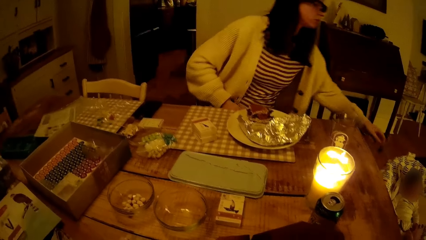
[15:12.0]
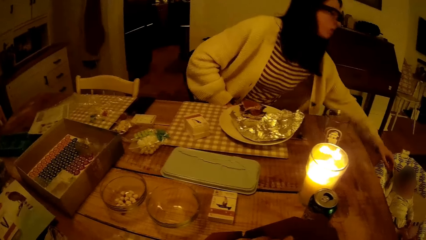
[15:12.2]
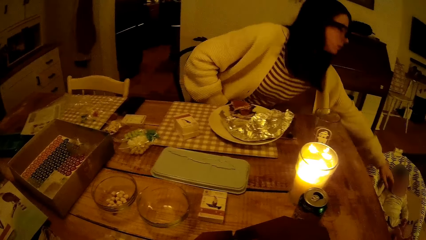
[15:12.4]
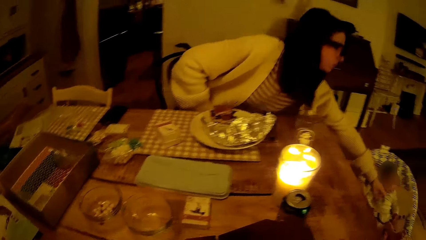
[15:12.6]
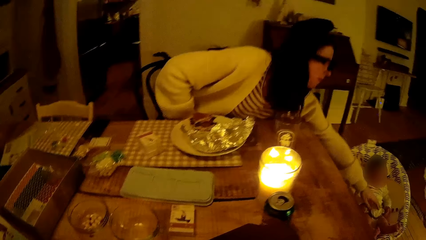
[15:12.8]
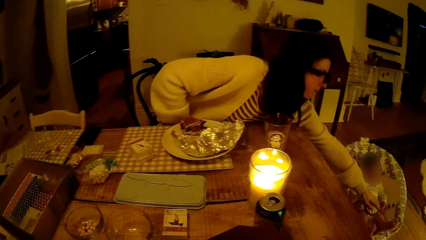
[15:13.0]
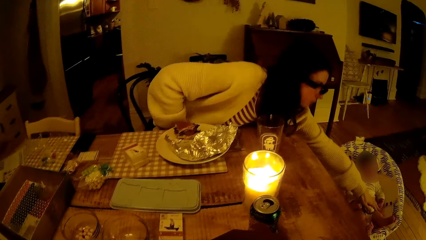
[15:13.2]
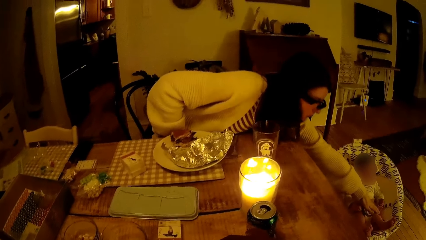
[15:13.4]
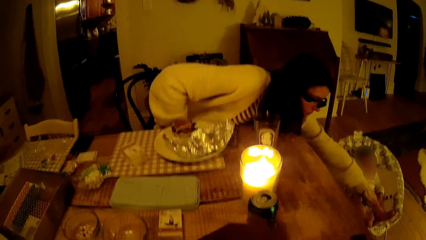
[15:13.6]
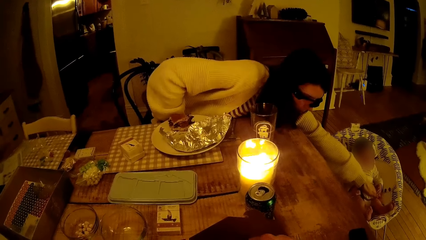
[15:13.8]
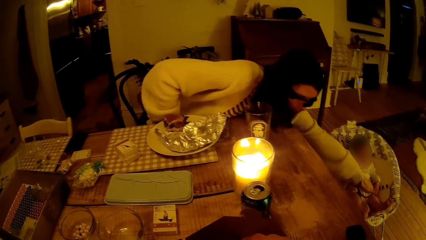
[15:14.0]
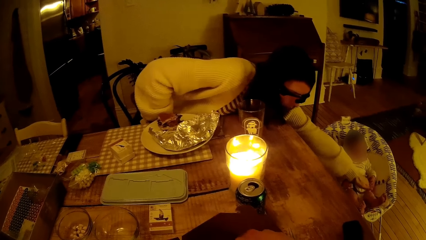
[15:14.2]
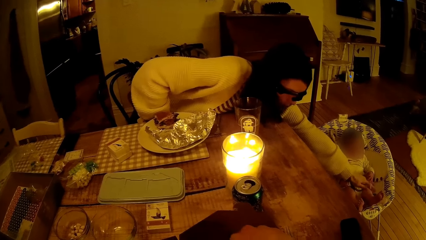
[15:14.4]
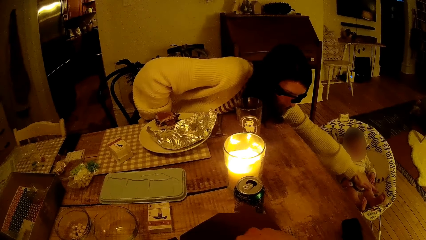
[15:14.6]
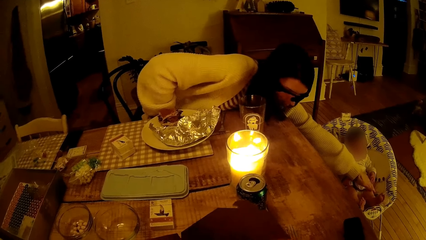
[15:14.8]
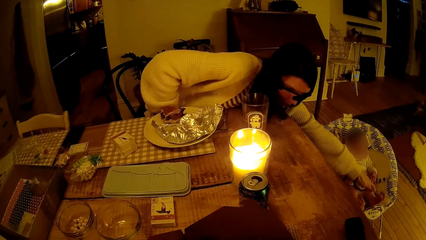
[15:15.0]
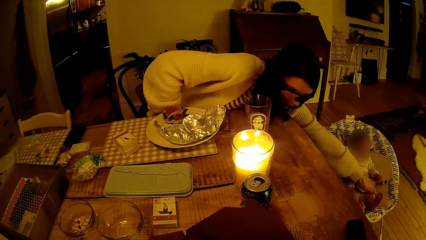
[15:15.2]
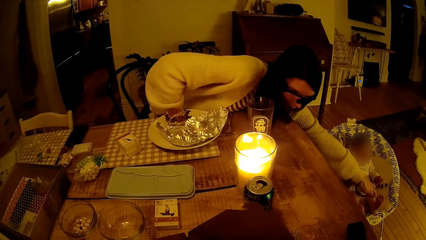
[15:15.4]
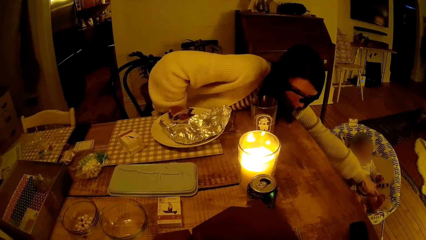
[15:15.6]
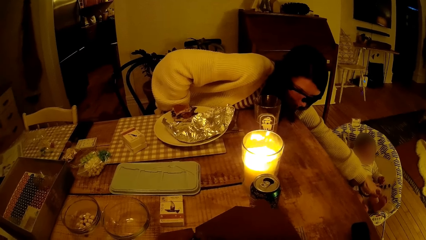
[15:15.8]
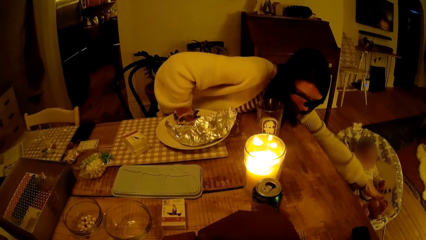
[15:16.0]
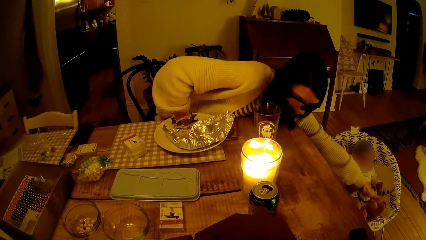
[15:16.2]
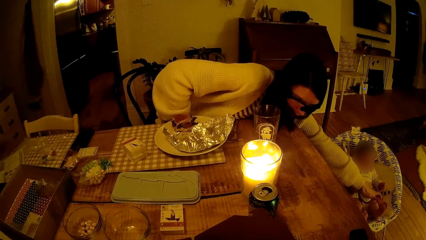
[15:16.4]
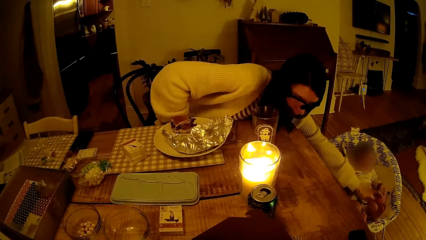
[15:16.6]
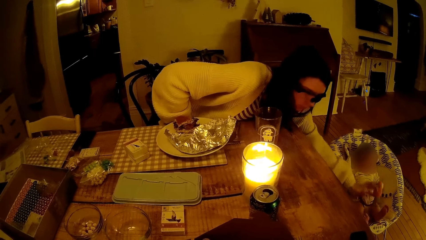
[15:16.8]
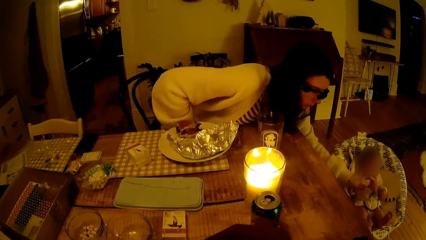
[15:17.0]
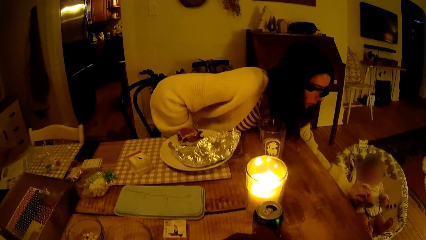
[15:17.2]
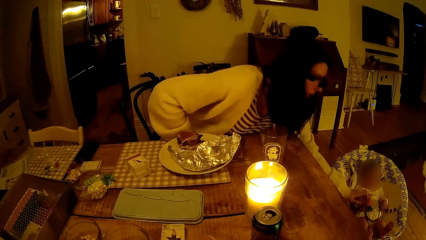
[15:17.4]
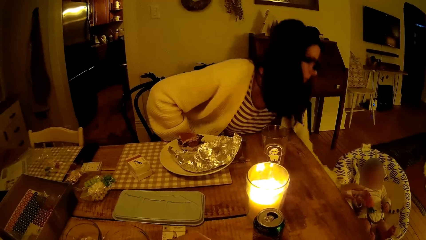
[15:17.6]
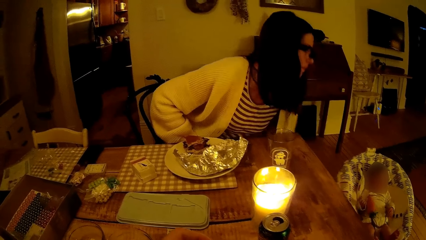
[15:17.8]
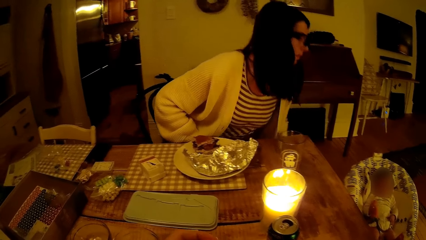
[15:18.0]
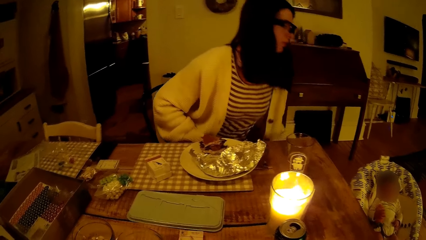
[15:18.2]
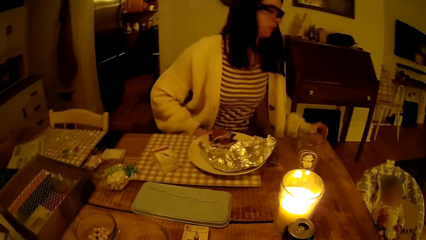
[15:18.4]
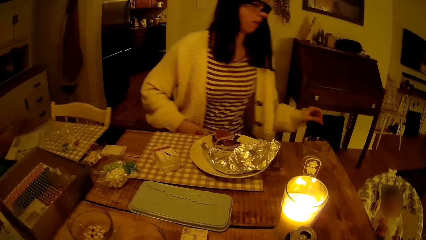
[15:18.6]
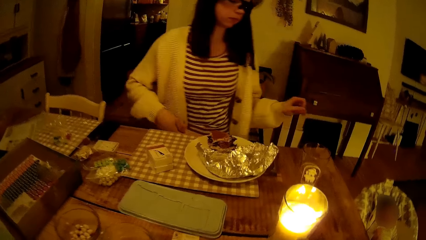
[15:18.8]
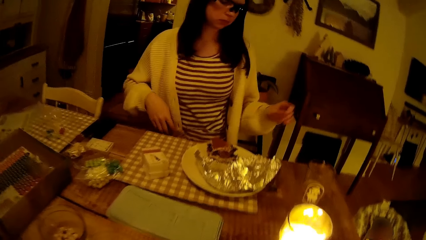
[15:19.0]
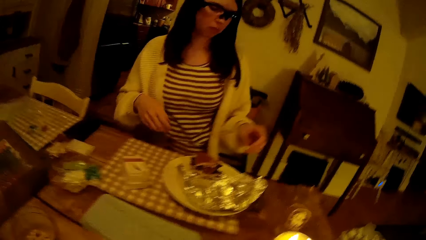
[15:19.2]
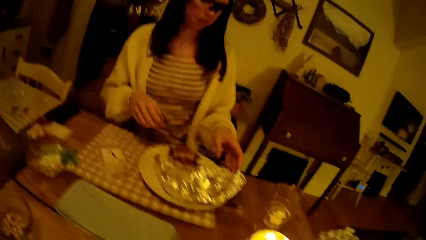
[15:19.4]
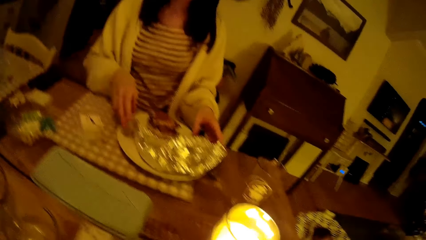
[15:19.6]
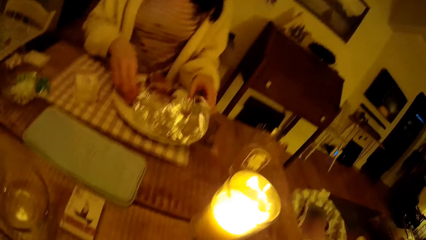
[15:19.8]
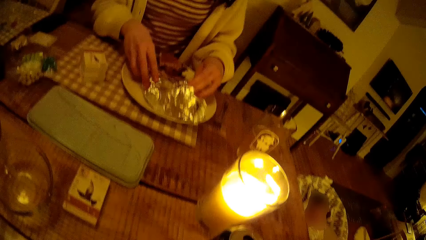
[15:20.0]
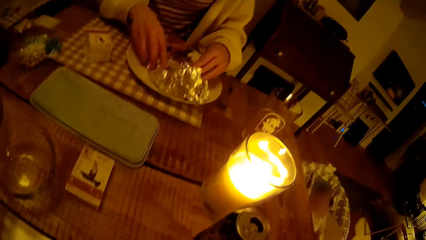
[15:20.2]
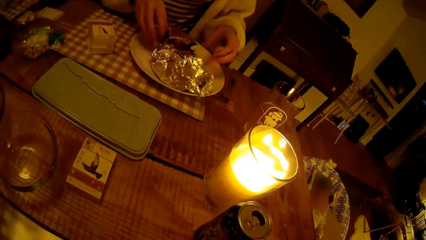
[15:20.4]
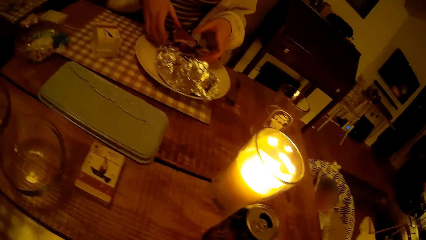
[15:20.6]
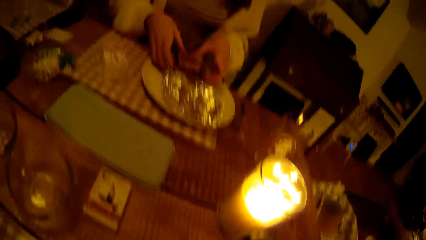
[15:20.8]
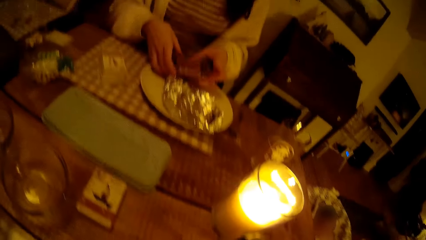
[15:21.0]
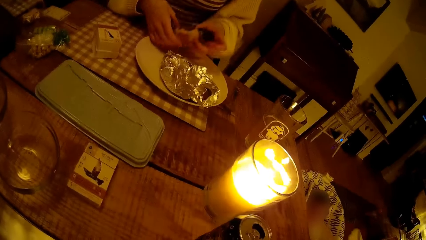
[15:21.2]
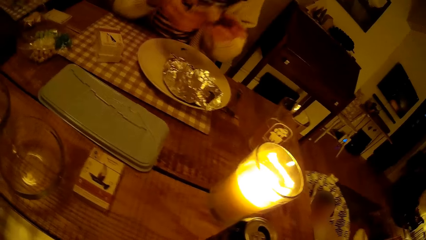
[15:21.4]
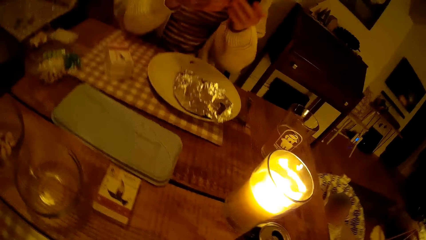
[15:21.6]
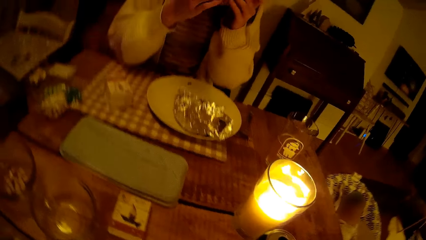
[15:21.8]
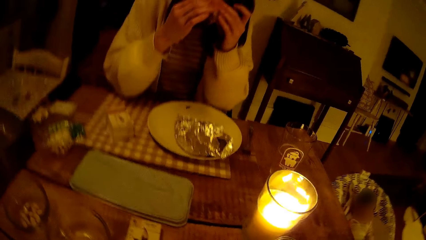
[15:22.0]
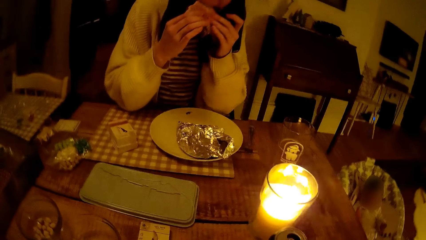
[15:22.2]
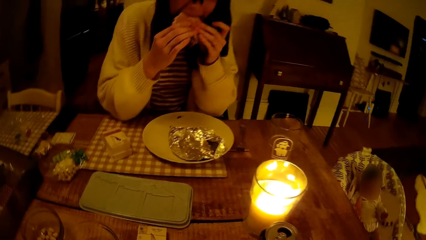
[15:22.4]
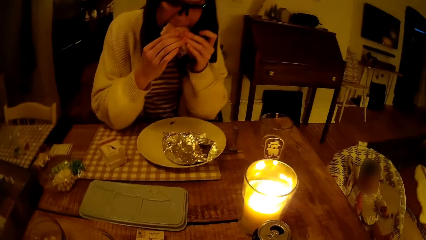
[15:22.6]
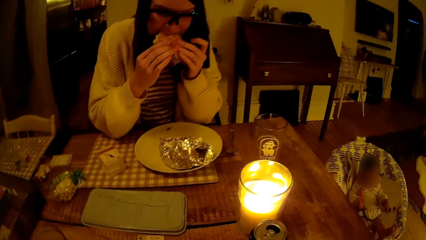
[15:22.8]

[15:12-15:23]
A woman places the napkin on her lap and stretches her hand to the baby sitting chair. The woman picks up a toy beside a baby on a child safety seat with her left hand and drops the toy on the baby with her left hand. The woman folds the foil with both hands, takes a sandwich from a plate on the table with both hands, and eats the sandwich in her hands.

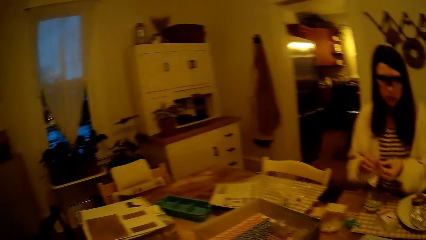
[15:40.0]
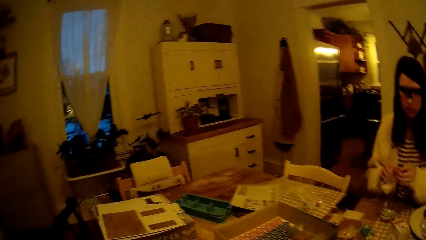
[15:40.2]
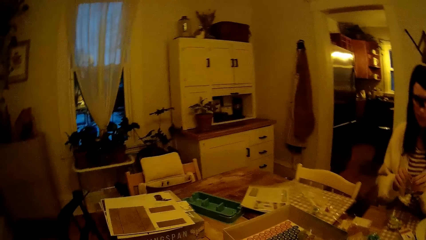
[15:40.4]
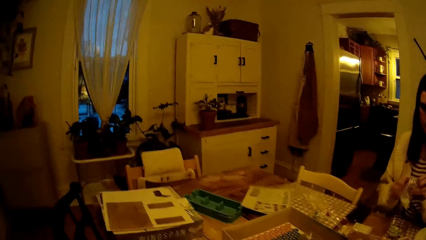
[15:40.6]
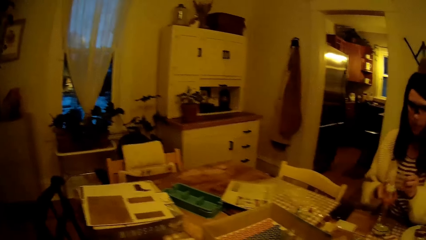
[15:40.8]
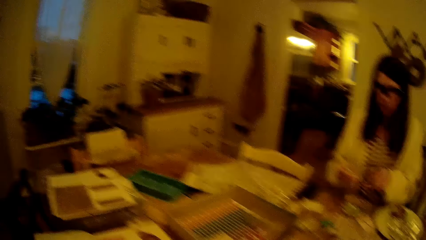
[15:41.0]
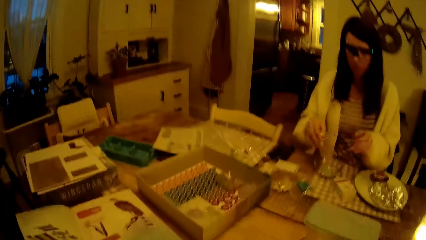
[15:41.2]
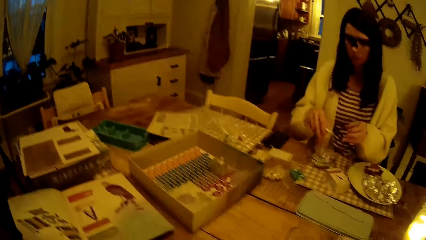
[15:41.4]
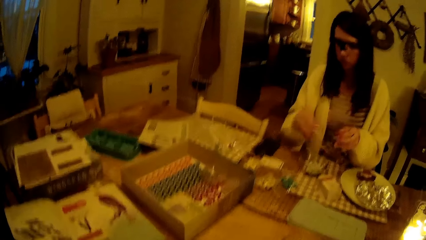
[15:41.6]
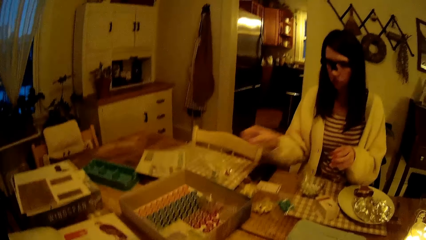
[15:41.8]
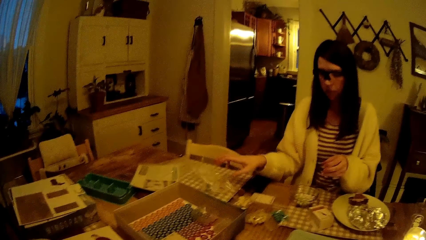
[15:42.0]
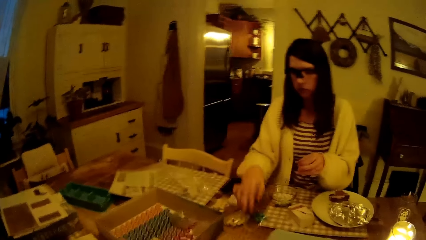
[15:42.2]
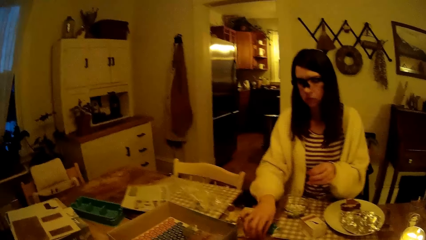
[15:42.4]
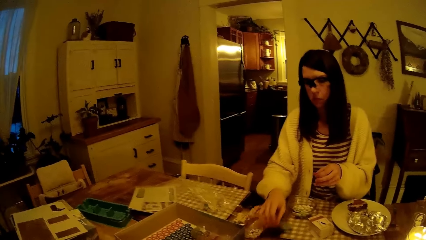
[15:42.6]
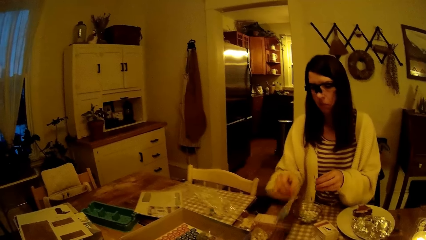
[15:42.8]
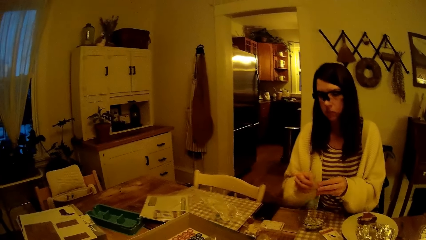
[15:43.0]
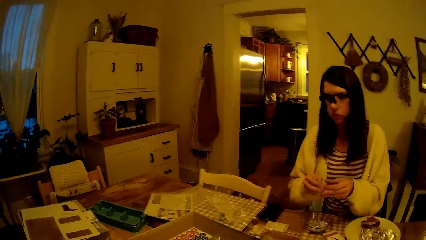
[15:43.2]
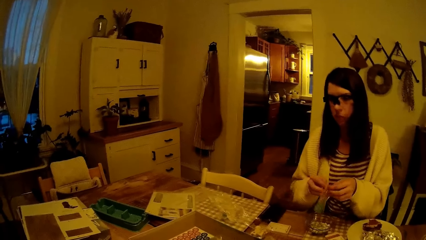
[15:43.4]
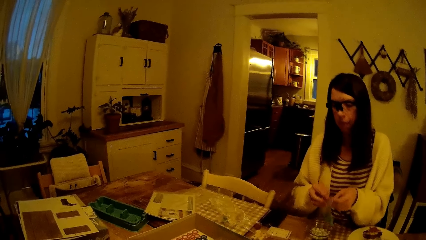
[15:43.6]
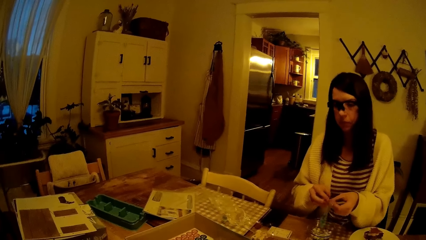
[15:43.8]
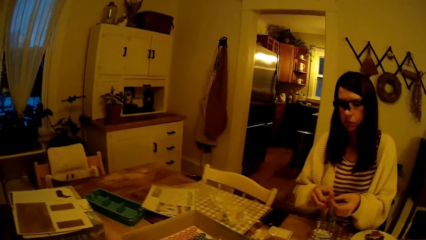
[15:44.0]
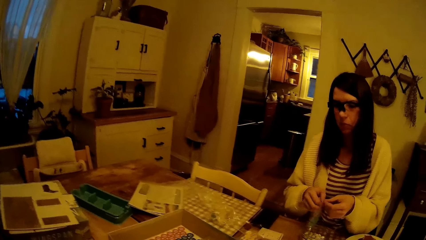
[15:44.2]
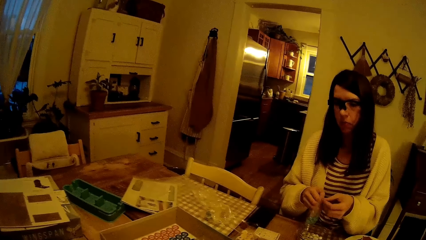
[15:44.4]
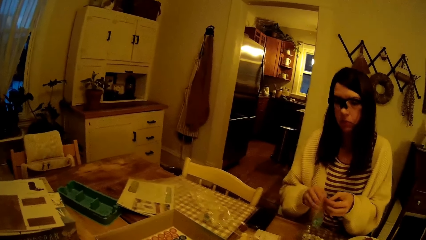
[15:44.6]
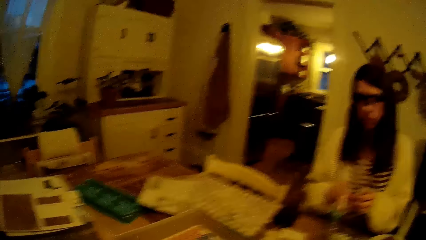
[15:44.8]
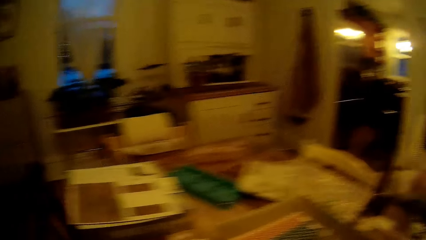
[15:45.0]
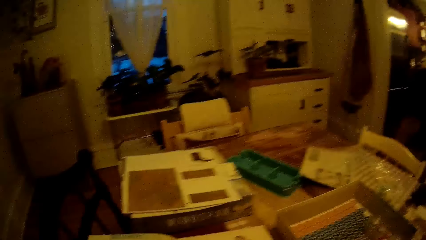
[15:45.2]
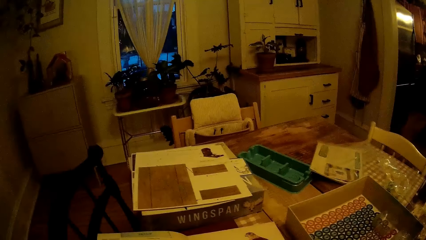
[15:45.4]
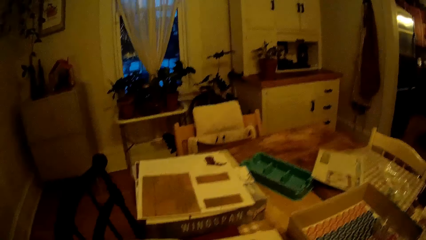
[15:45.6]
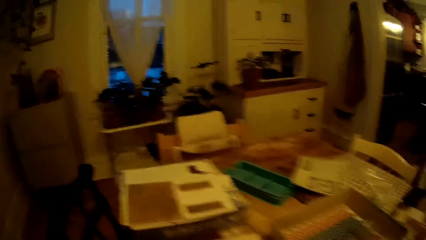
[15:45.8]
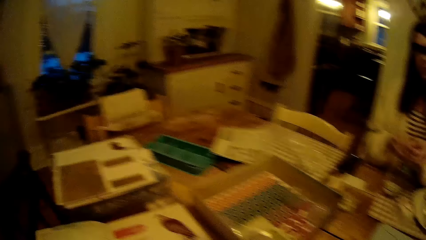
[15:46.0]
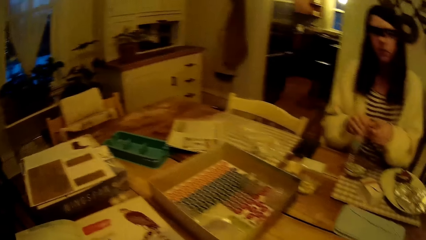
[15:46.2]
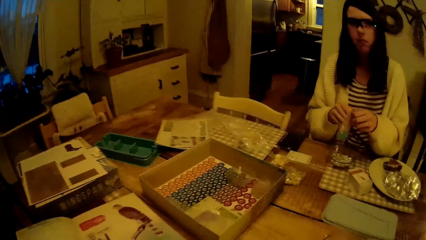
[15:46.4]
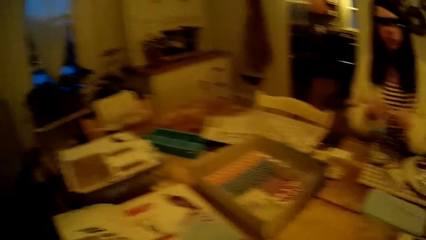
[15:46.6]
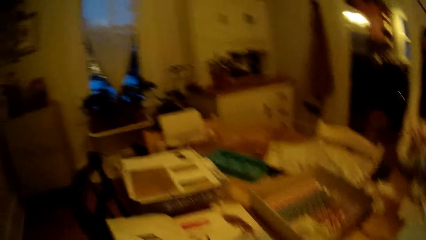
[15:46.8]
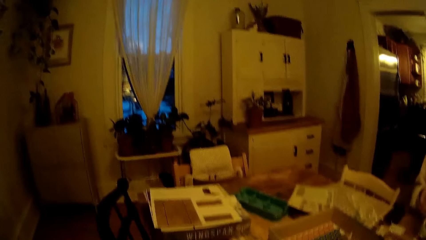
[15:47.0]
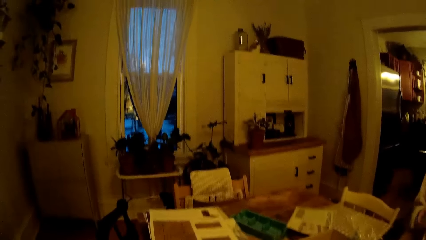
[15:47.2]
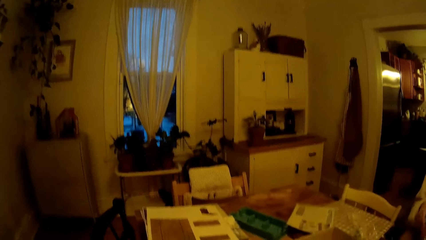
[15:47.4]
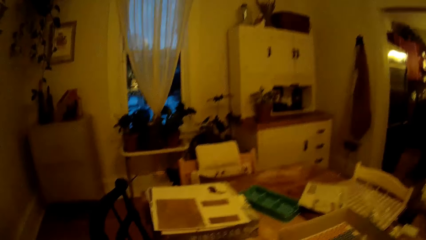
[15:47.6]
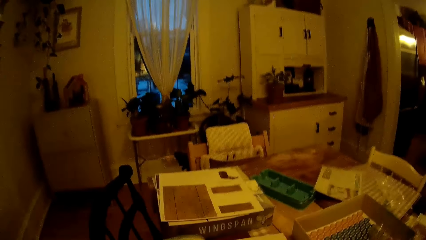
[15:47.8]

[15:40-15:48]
The woman turns the pack upside-down with her hands. The woman pours some Wingspan eggs from the pack into the bowl on the table with her hands. The woman drops the pack on the table with her right hand. The woman picks up the pack from the table with her right hand. The woman holds the pack with both hands and opens the pack with both hands. The woman holds the pack with both hands.
